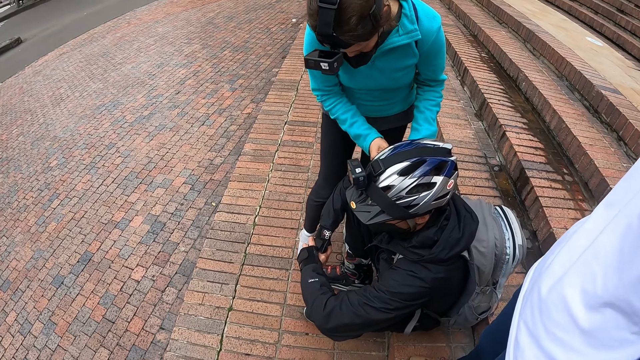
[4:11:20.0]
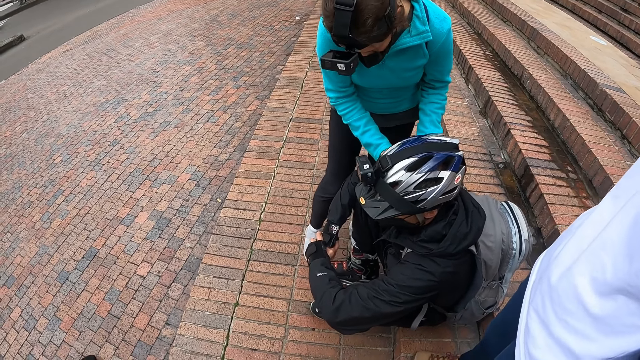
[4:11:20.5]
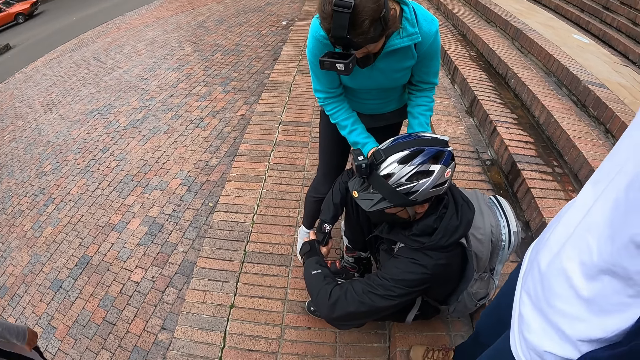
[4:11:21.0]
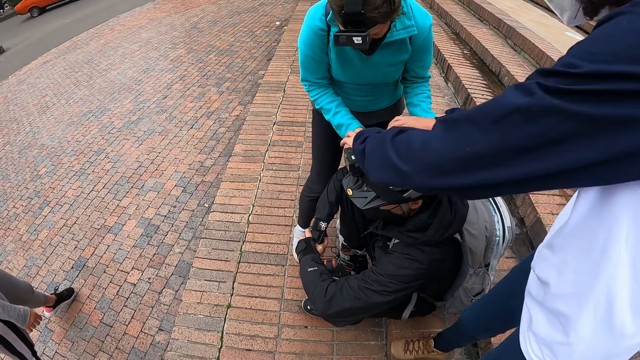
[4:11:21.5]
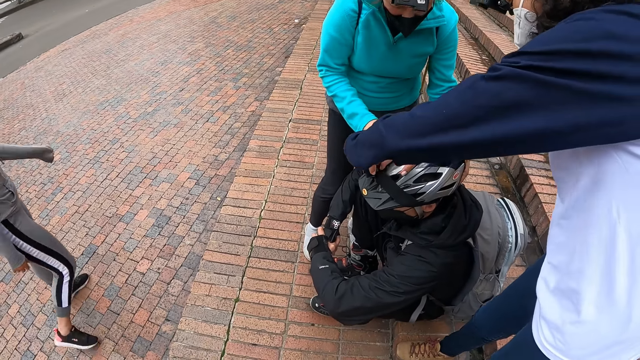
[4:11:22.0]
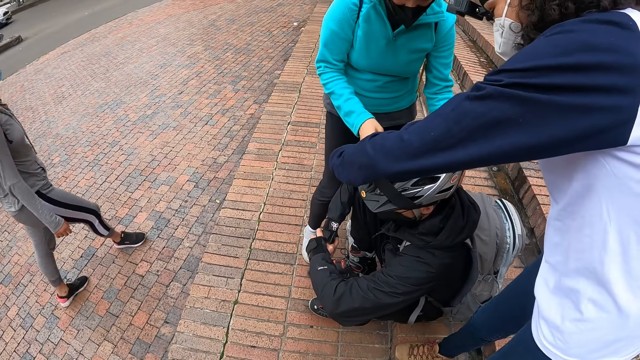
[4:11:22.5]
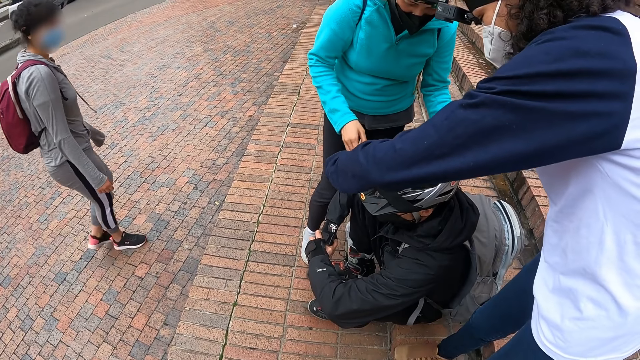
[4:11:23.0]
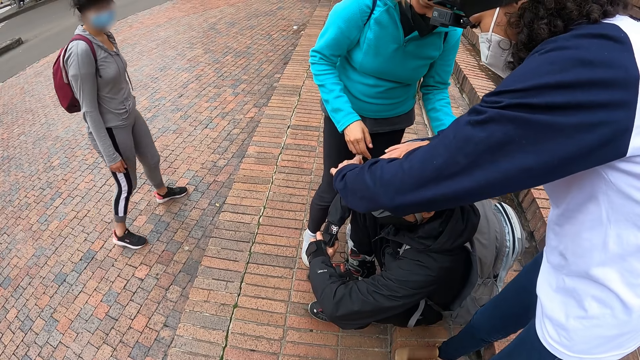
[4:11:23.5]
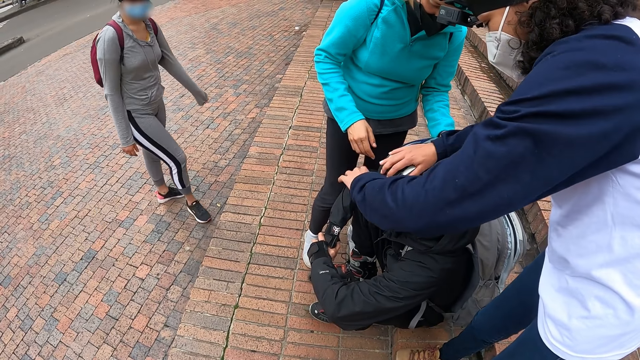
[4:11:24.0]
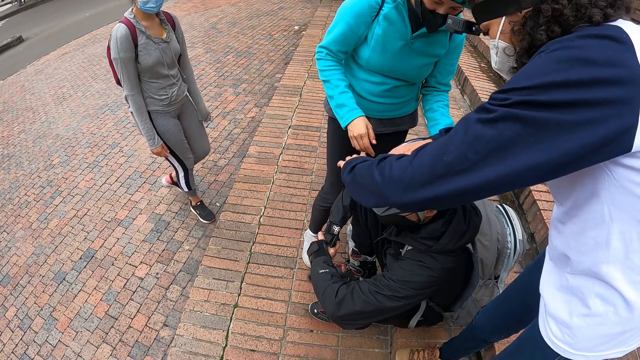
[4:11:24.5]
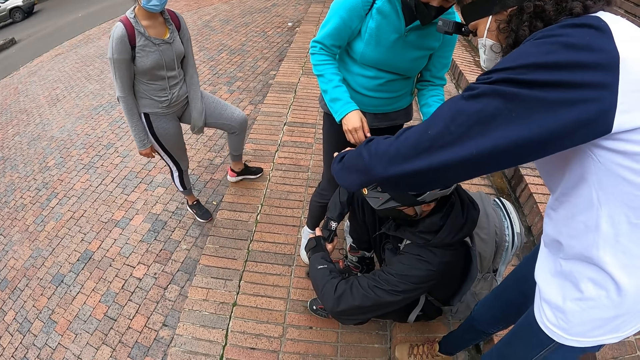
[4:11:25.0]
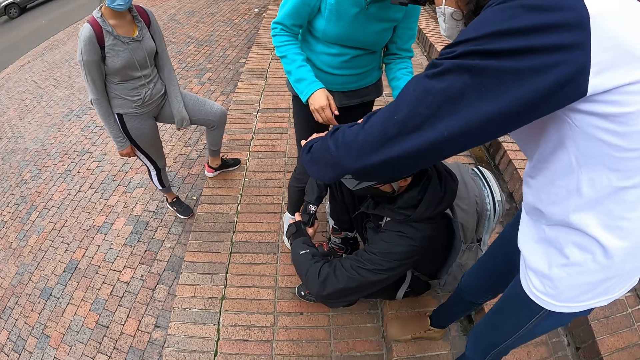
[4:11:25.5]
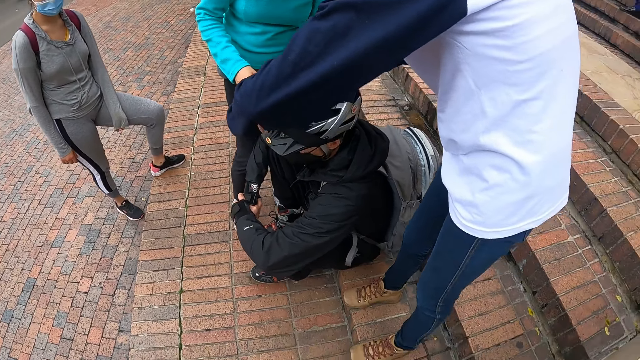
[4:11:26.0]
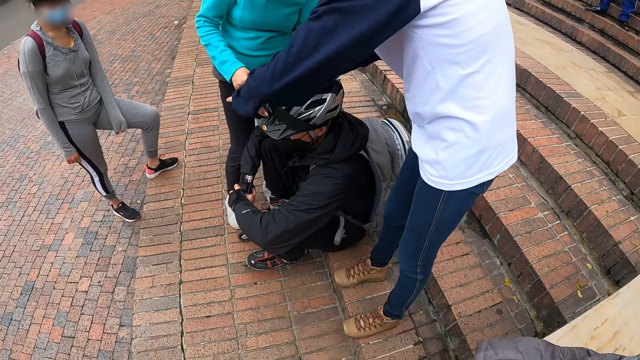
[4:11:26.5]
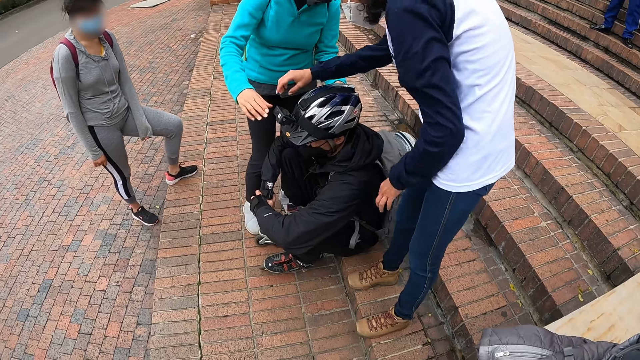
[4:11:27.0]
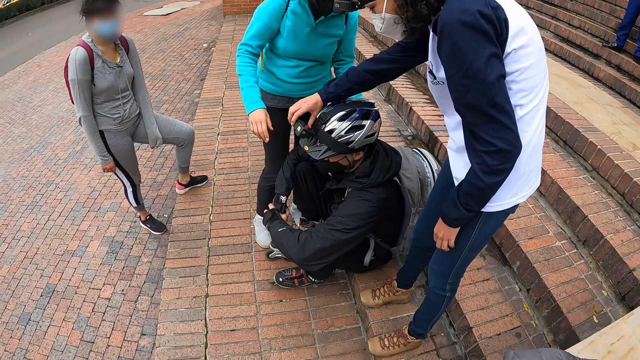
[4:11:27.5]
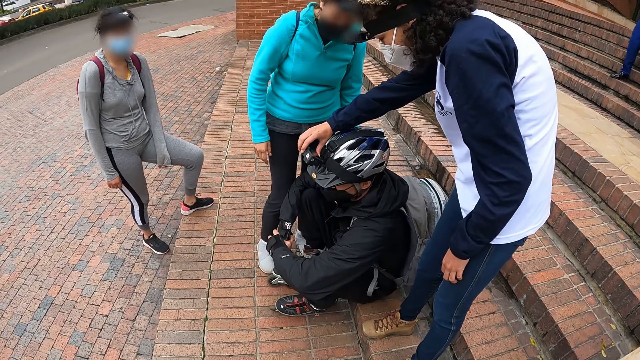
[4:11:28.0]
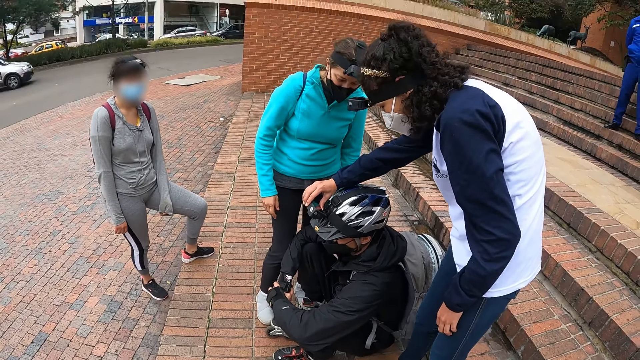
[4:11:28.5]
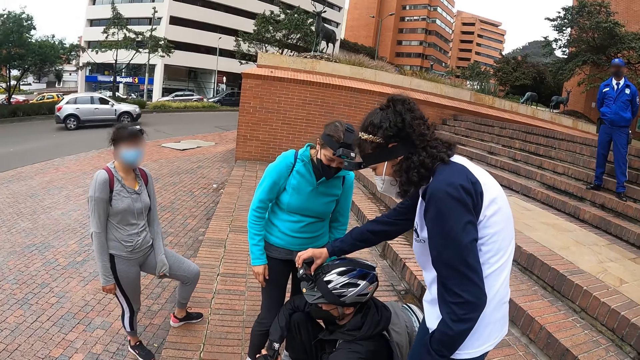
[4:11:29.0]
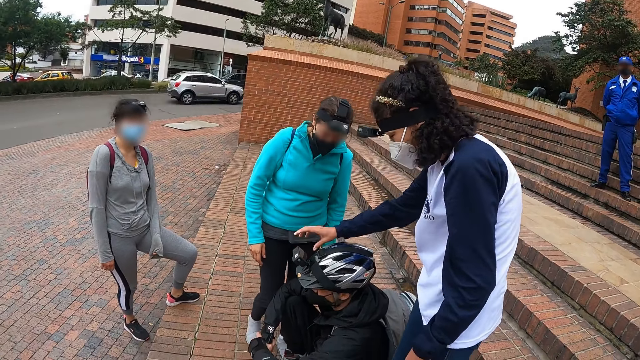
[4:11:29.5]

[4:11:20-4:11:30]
A man adjusts a camera on the helmet with her hands. A woman holds the helmet of a person.

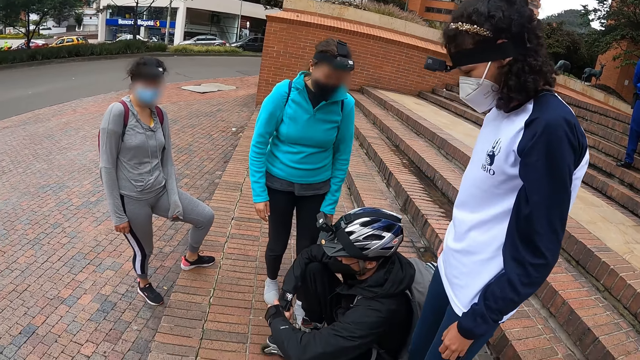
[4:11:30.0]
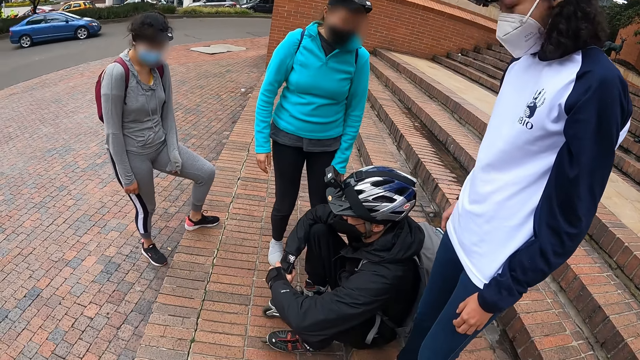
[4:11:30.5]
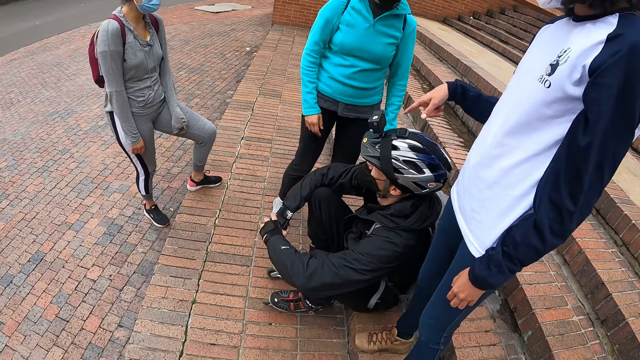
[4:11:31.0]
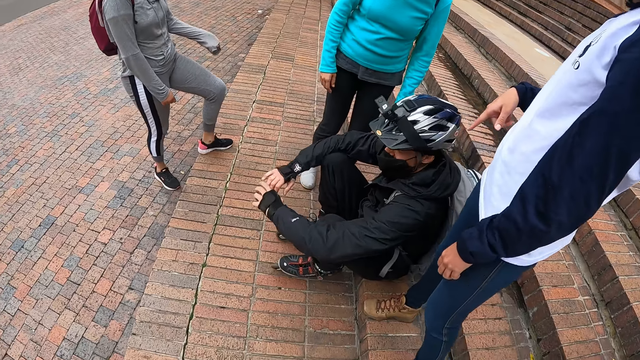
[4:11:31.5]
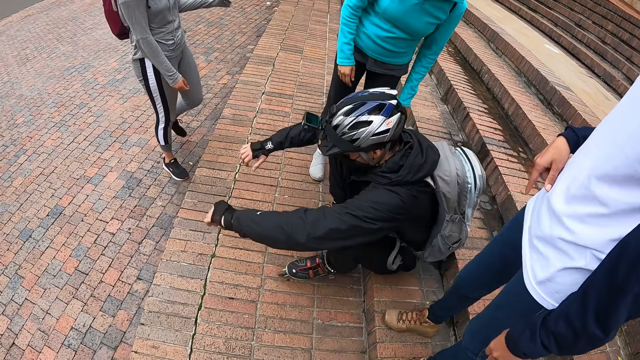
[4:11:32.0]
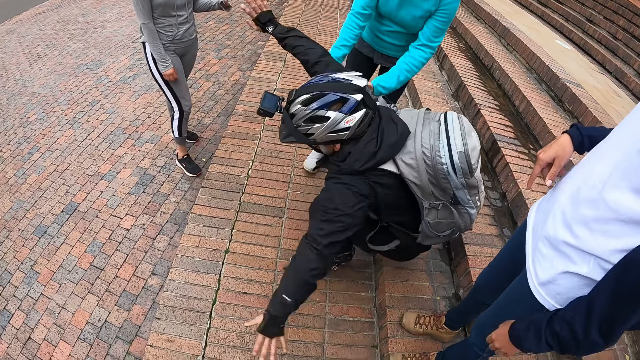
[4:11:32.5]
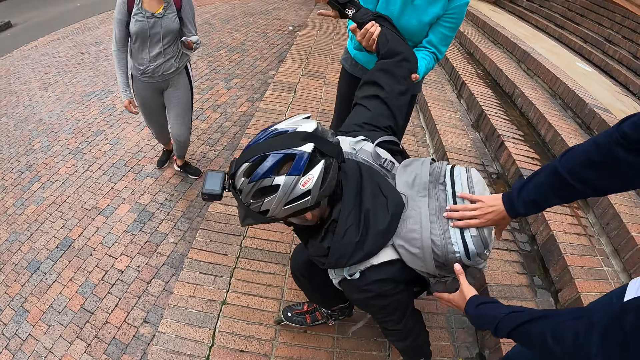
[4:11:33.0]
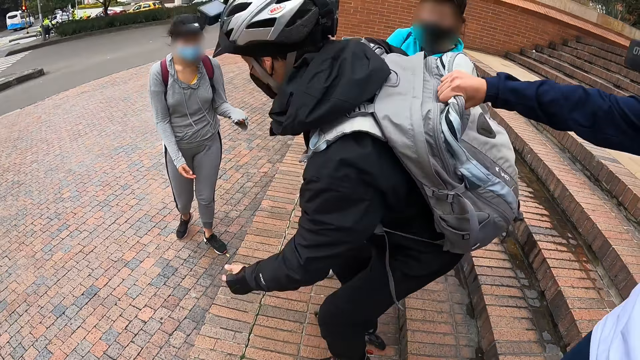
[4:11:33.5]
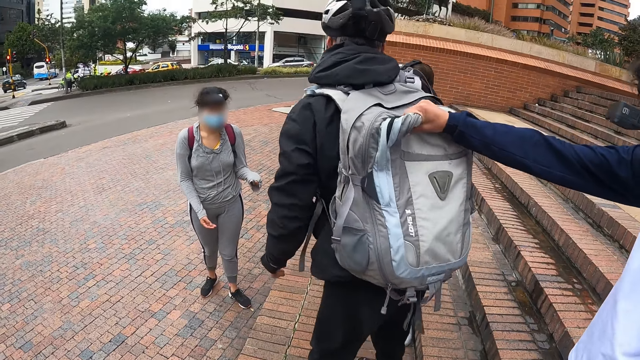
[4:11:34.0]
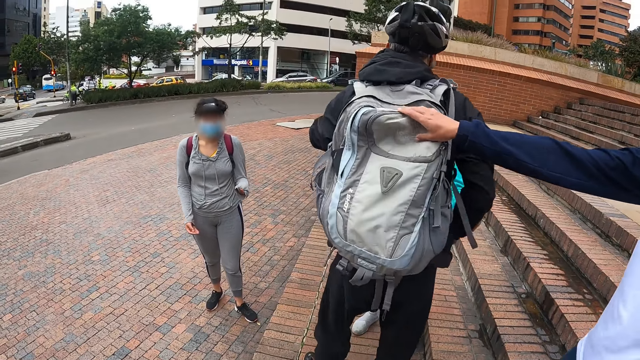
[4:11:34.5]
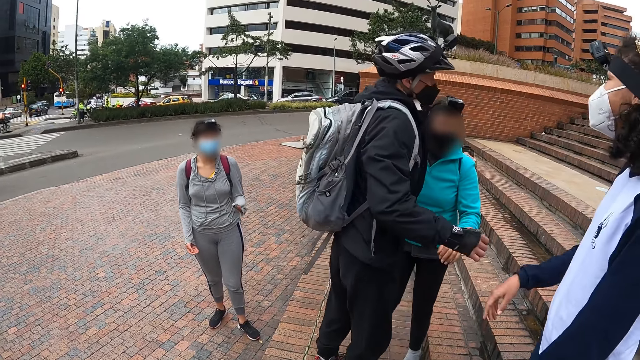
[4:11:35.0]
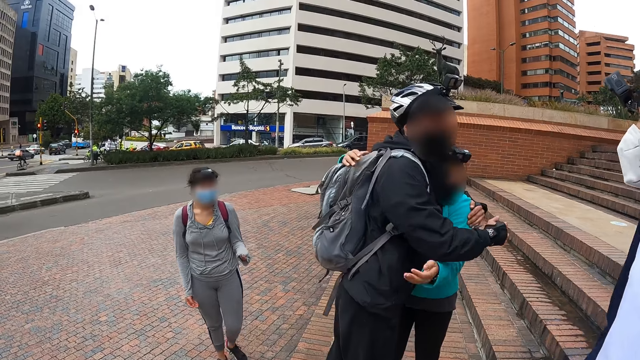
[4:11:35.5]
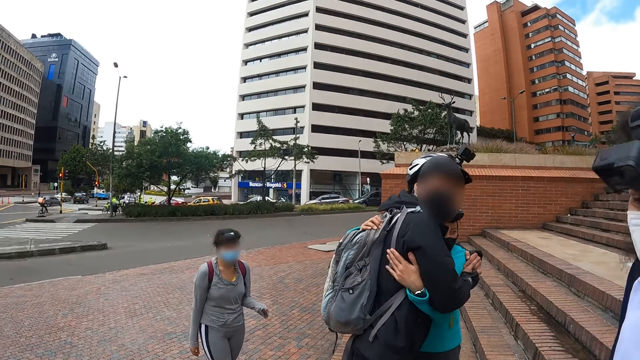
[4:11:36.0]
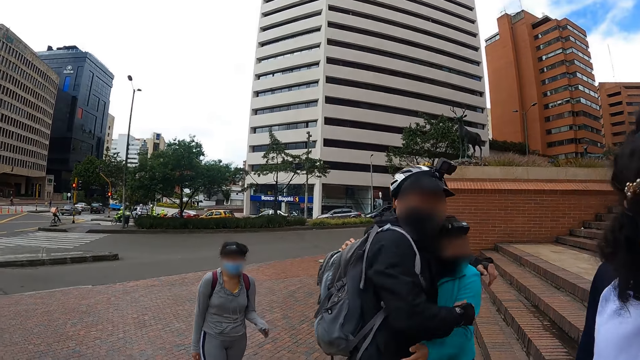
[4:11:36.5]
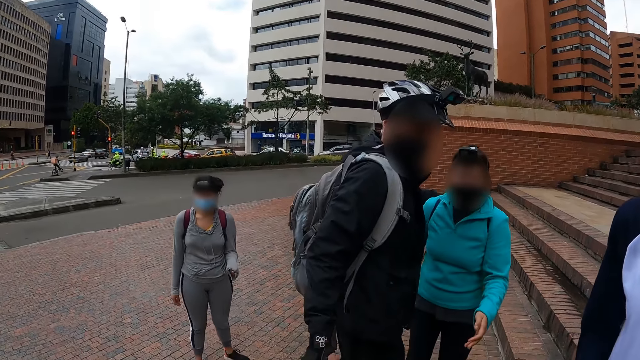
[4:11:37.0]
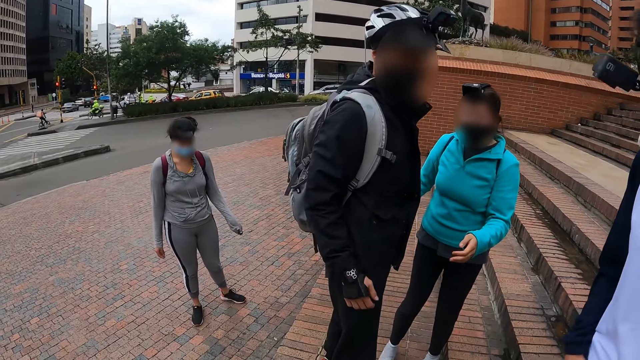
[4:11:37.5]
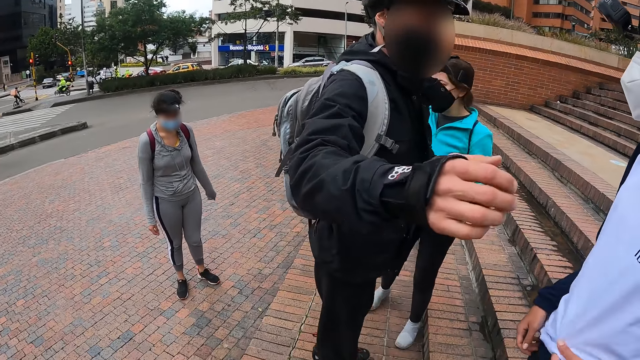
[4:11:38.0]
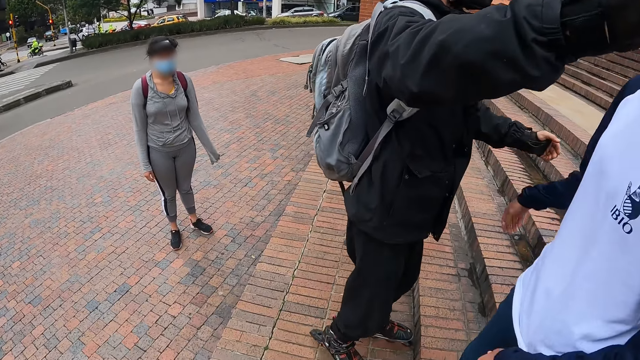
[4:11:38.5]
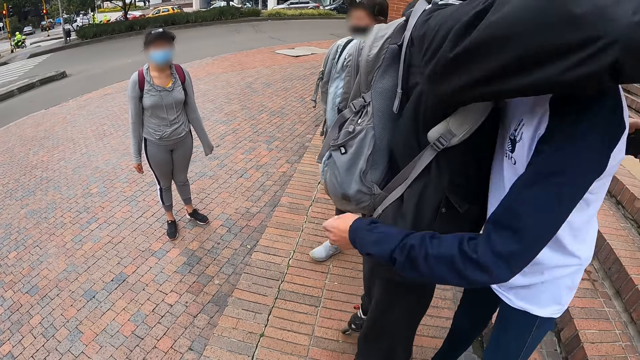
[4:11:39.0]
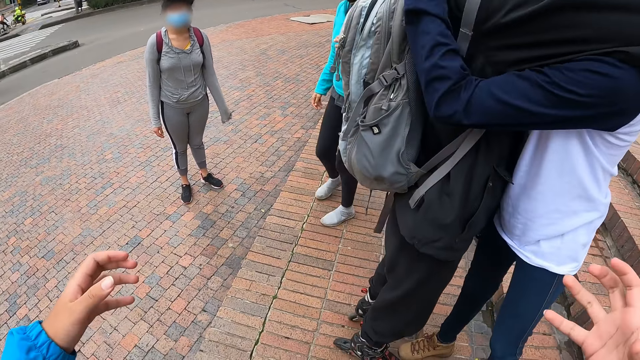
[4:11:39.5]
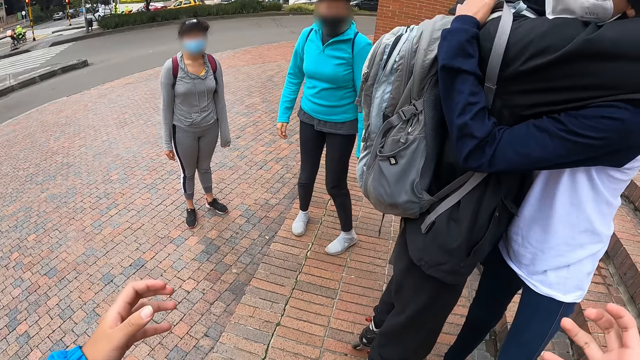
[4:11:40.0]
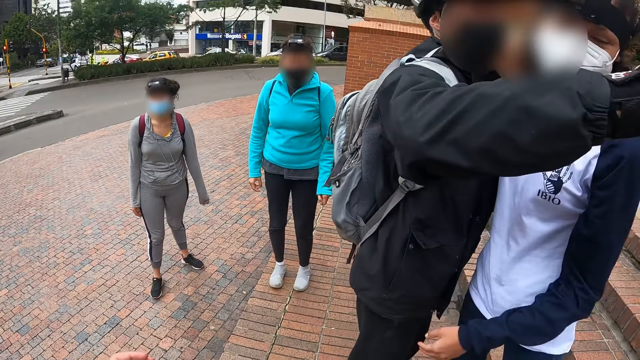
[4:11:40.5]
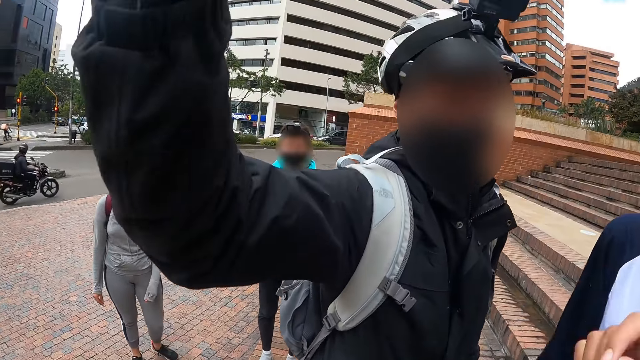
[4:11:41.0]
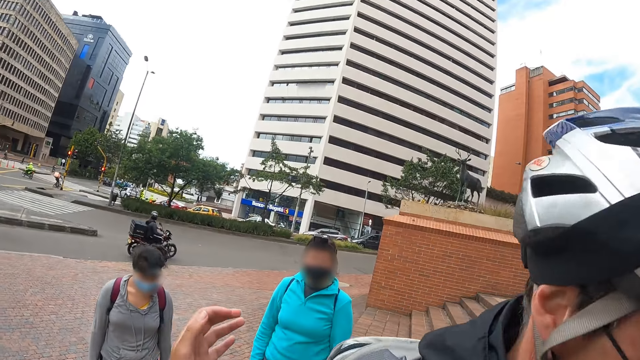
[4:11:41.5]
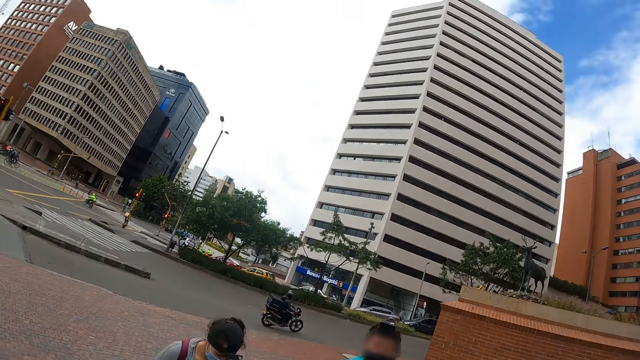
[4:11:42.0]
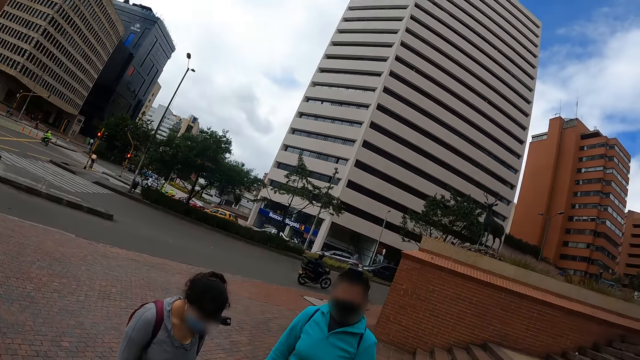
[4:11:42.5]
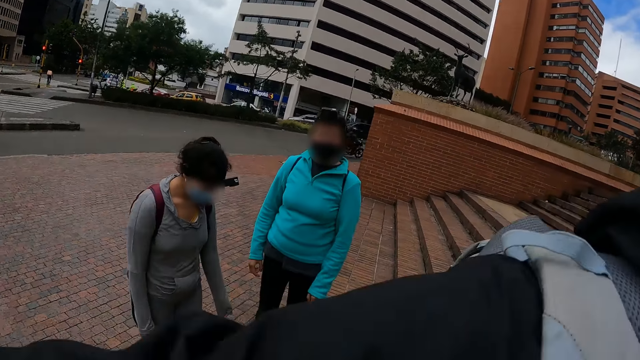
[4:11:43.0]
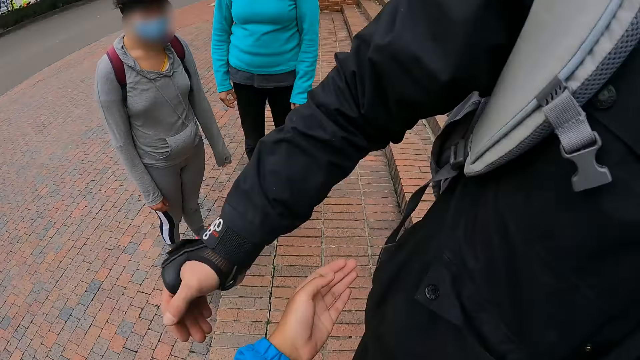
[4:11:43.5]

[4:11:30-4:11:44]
The man holds the bag on the back of another man with her right hand. The other man hugs a woman. The other man hugs the first man. The camera wearer hugs the other man.
